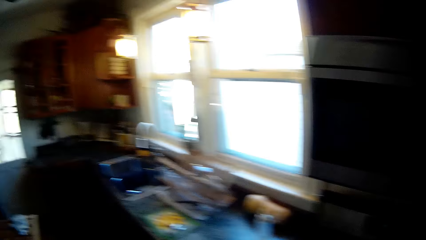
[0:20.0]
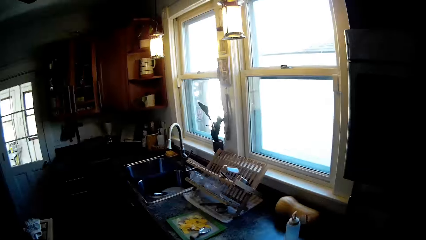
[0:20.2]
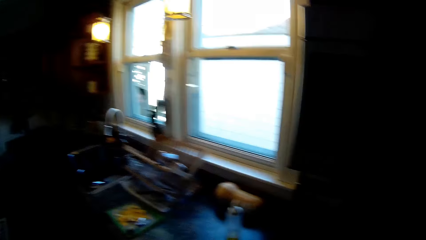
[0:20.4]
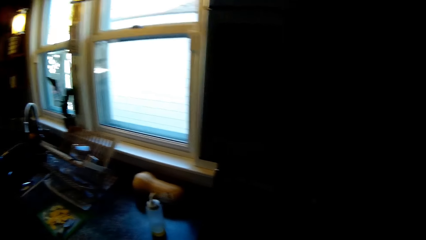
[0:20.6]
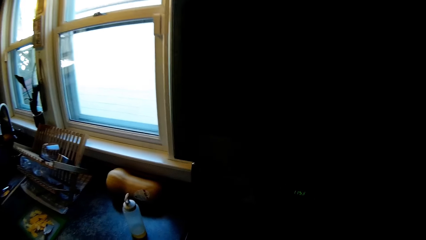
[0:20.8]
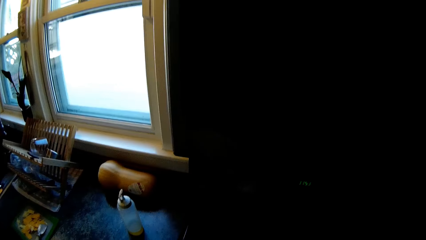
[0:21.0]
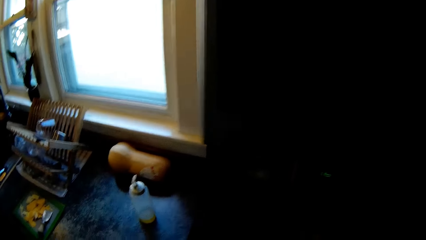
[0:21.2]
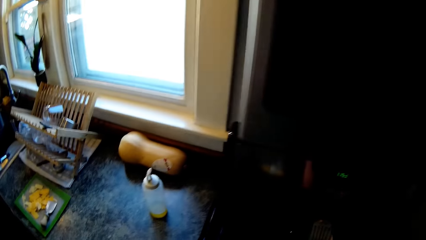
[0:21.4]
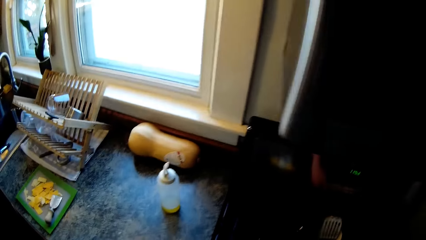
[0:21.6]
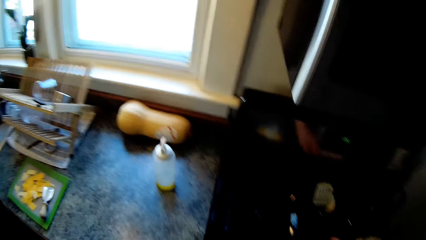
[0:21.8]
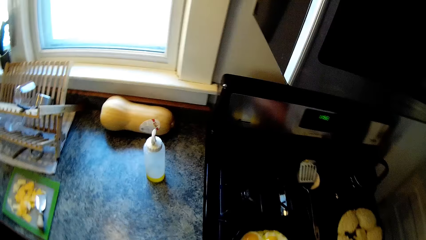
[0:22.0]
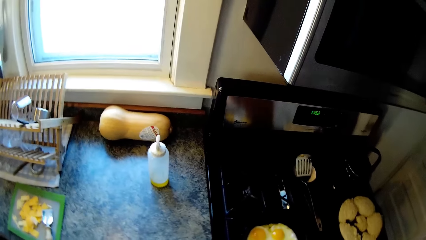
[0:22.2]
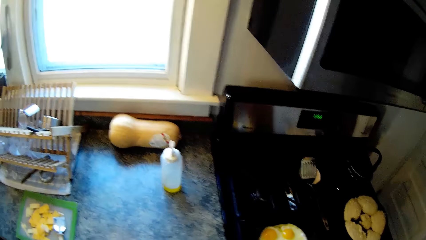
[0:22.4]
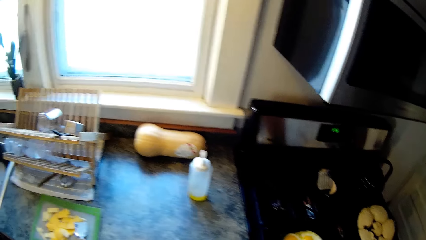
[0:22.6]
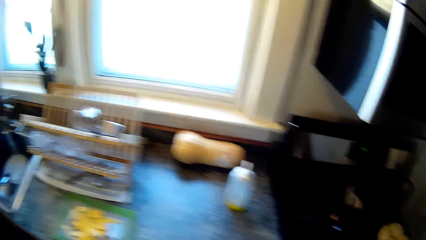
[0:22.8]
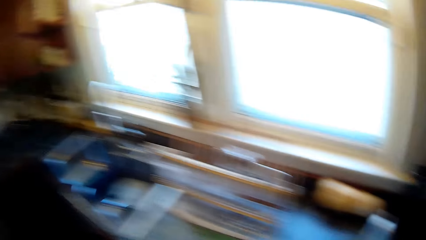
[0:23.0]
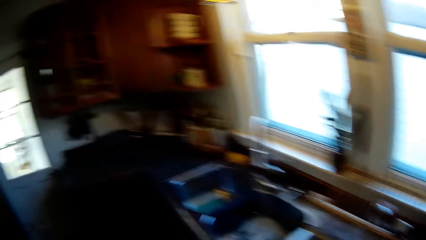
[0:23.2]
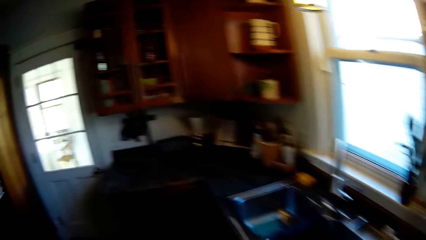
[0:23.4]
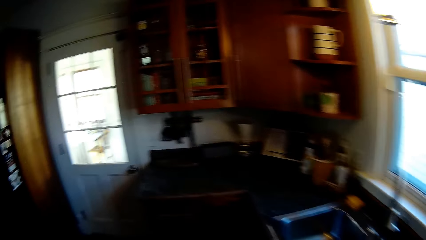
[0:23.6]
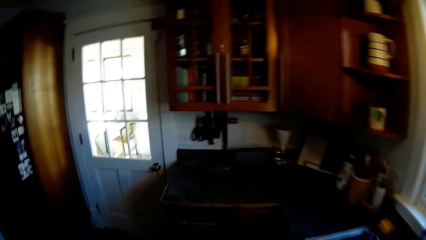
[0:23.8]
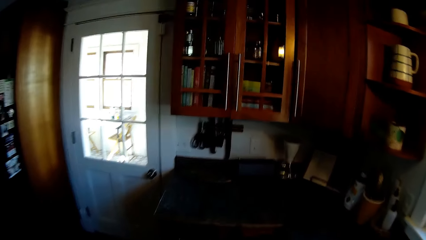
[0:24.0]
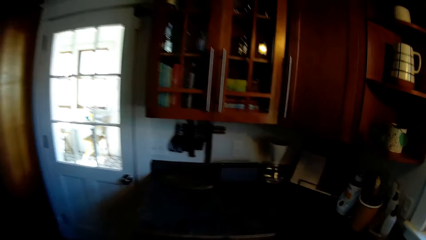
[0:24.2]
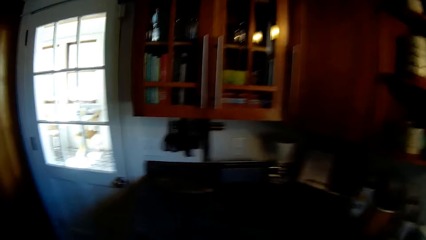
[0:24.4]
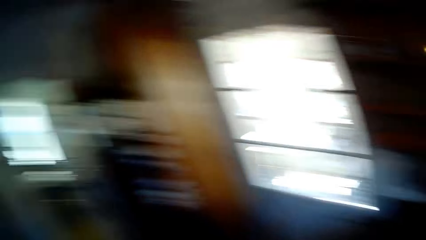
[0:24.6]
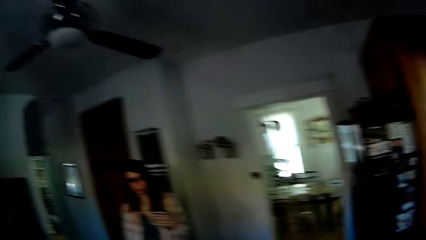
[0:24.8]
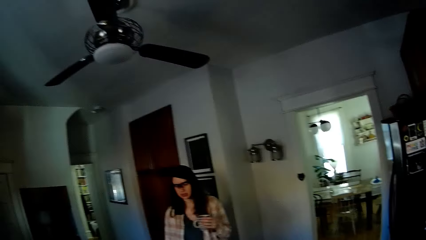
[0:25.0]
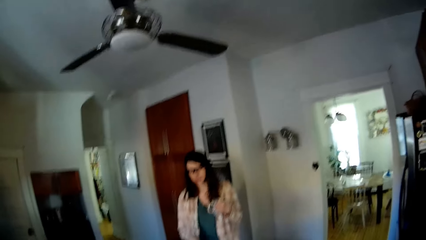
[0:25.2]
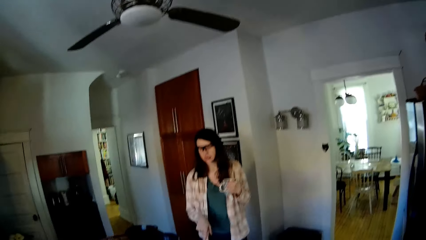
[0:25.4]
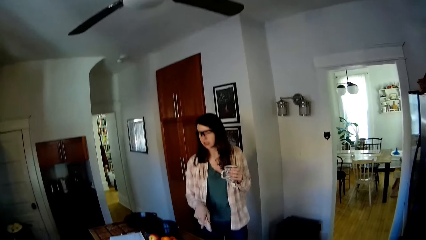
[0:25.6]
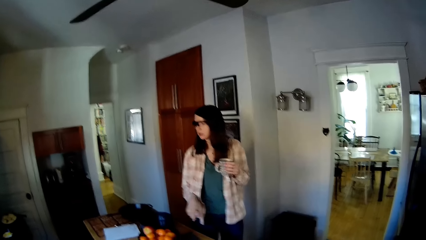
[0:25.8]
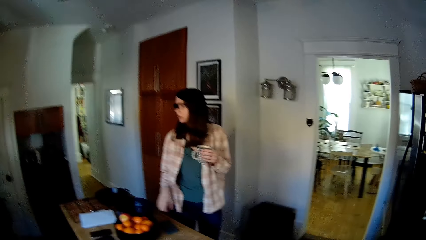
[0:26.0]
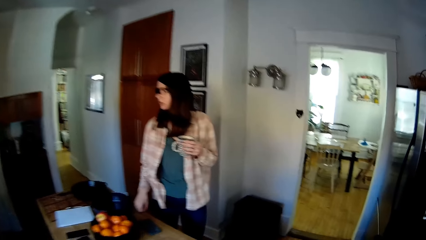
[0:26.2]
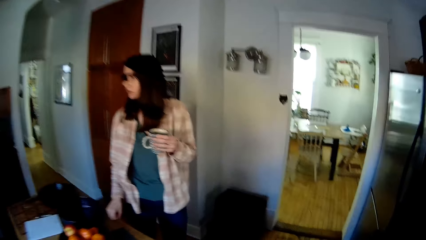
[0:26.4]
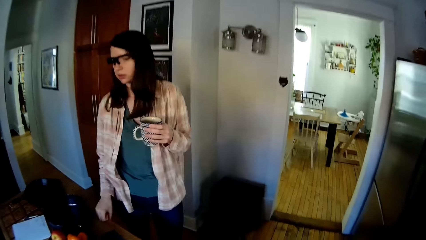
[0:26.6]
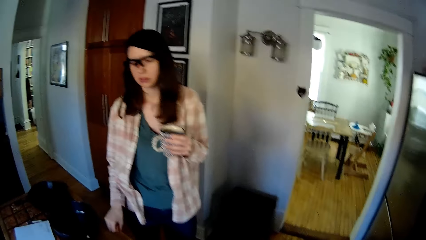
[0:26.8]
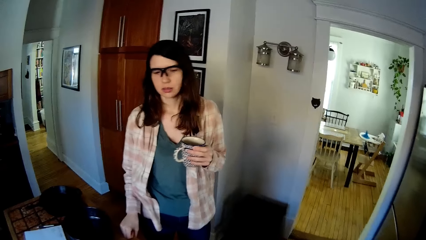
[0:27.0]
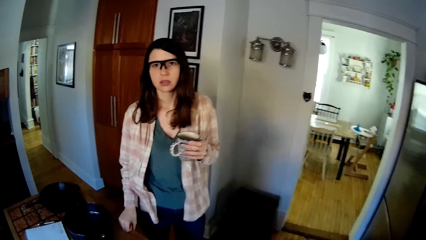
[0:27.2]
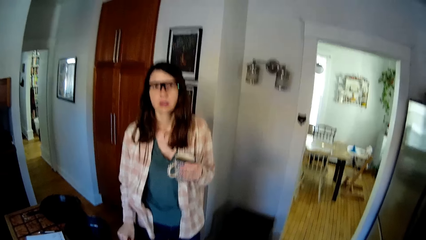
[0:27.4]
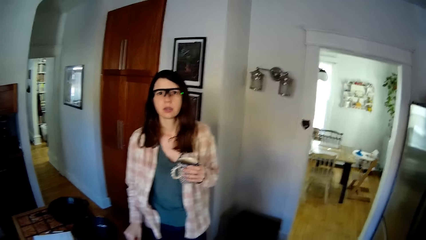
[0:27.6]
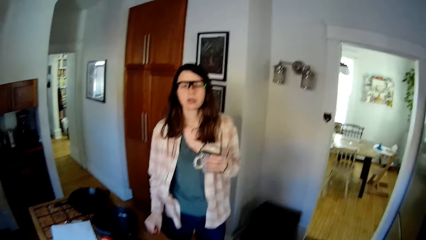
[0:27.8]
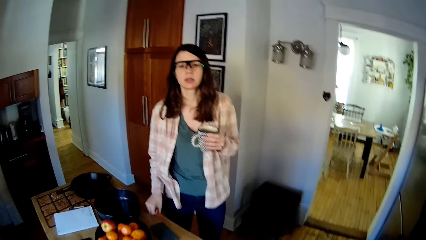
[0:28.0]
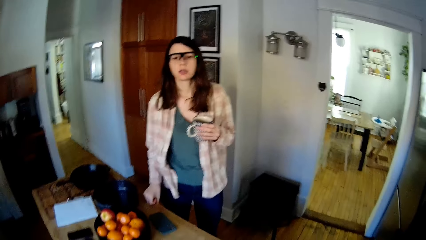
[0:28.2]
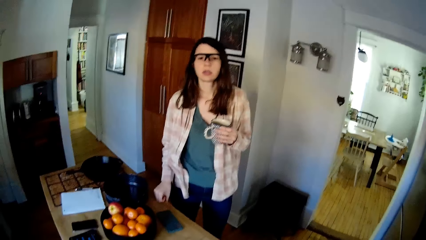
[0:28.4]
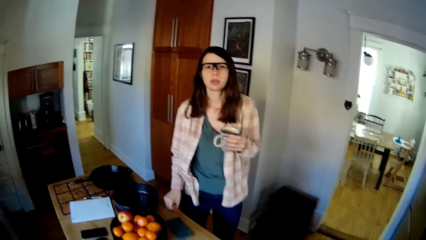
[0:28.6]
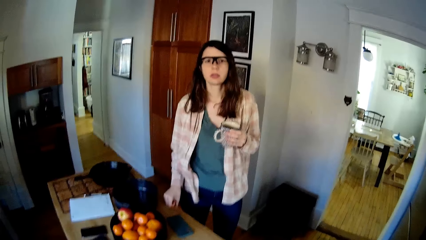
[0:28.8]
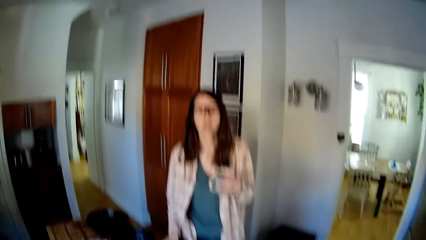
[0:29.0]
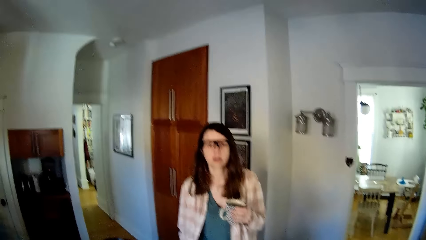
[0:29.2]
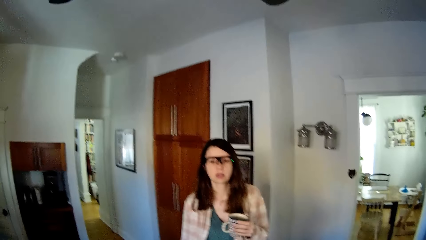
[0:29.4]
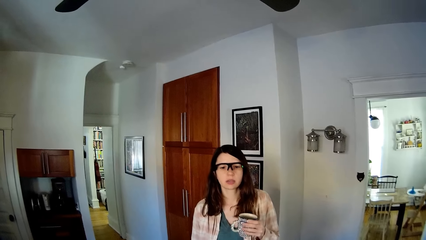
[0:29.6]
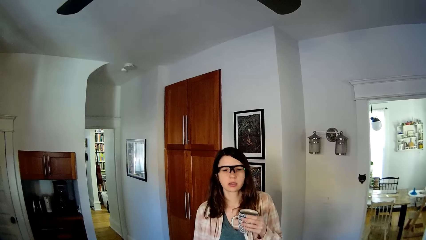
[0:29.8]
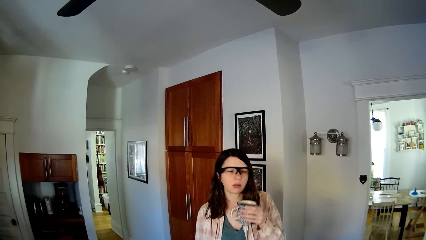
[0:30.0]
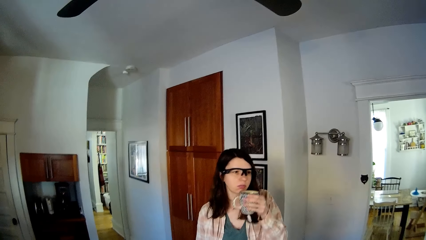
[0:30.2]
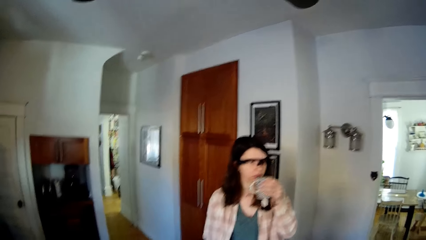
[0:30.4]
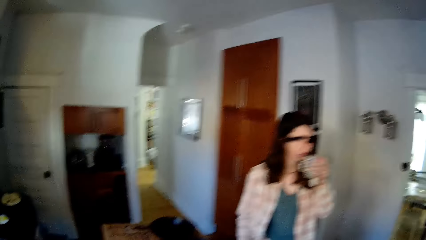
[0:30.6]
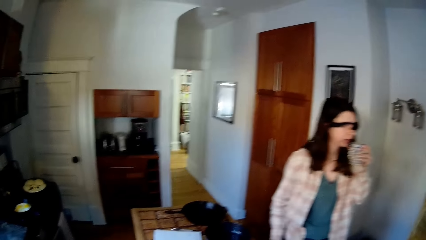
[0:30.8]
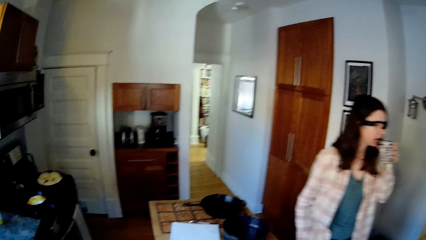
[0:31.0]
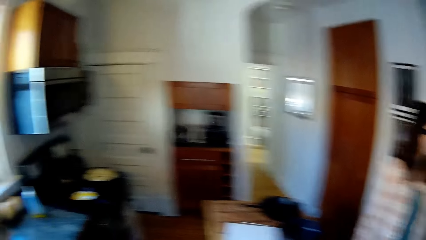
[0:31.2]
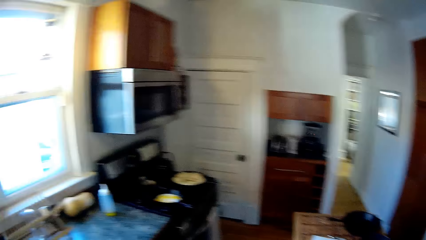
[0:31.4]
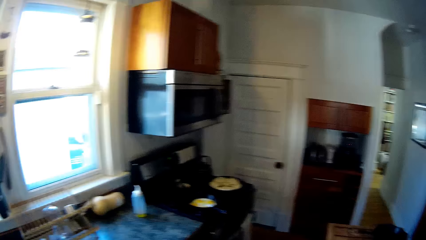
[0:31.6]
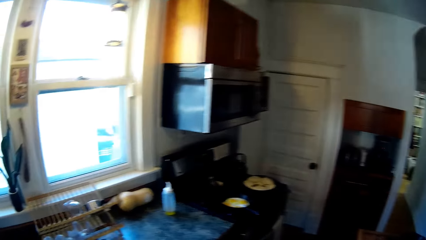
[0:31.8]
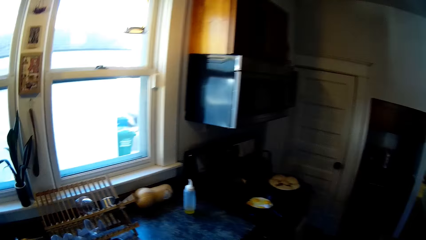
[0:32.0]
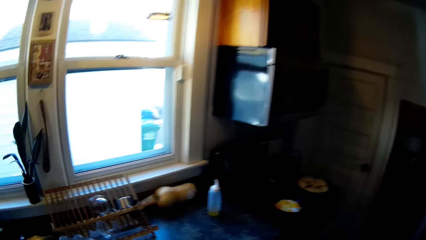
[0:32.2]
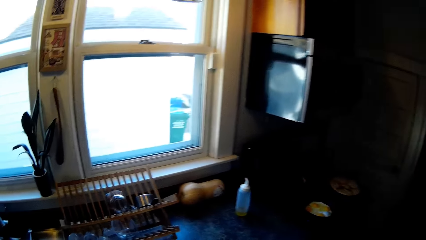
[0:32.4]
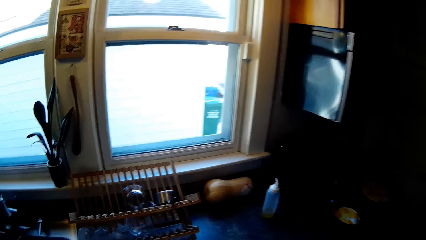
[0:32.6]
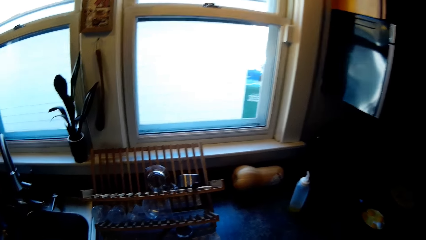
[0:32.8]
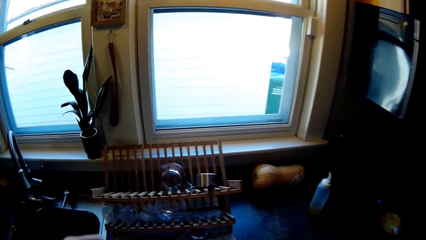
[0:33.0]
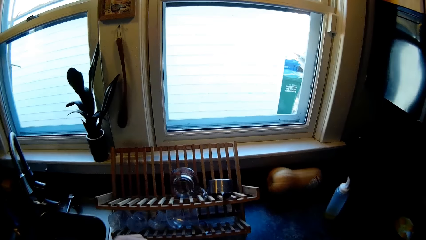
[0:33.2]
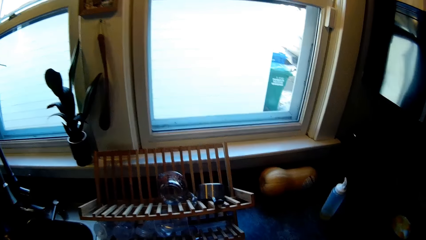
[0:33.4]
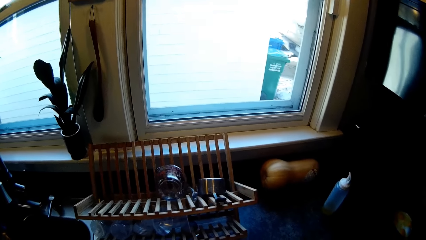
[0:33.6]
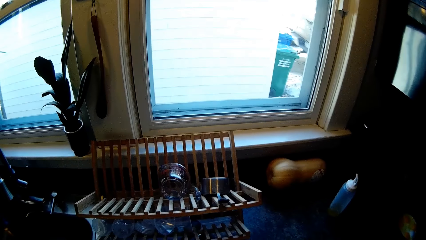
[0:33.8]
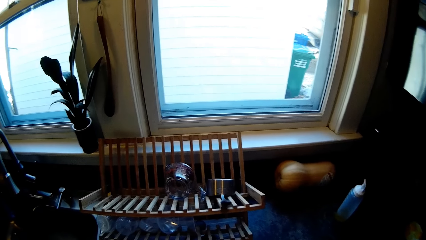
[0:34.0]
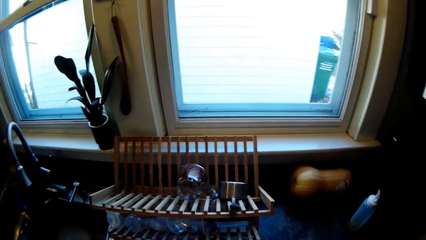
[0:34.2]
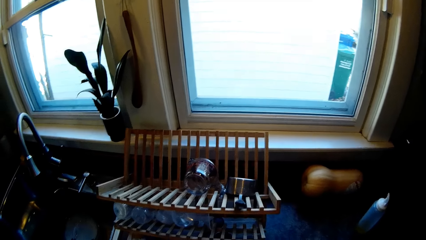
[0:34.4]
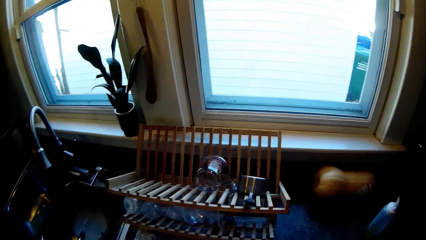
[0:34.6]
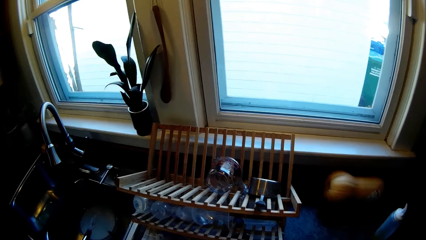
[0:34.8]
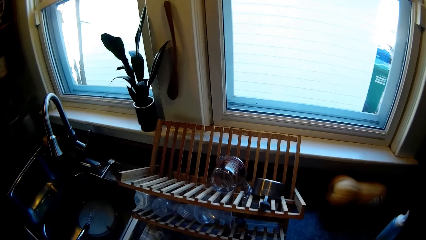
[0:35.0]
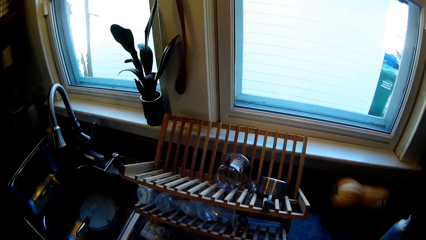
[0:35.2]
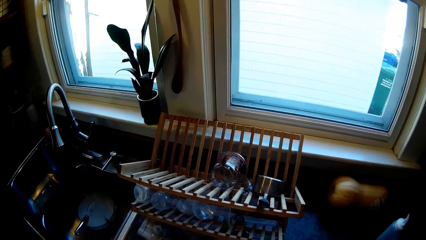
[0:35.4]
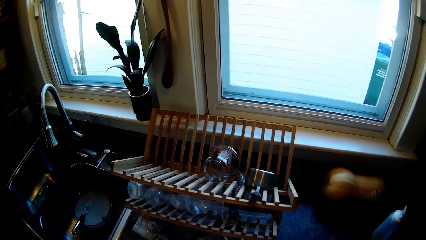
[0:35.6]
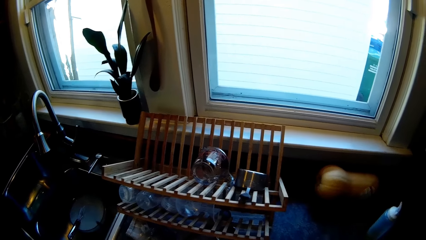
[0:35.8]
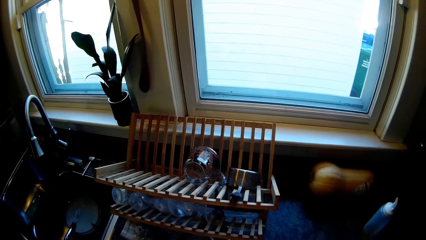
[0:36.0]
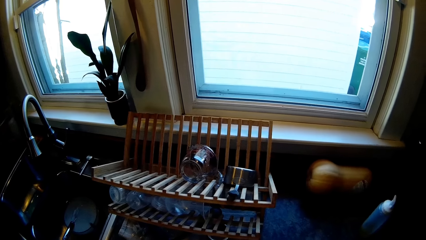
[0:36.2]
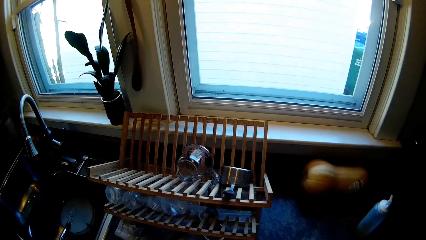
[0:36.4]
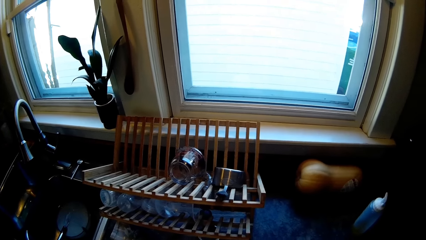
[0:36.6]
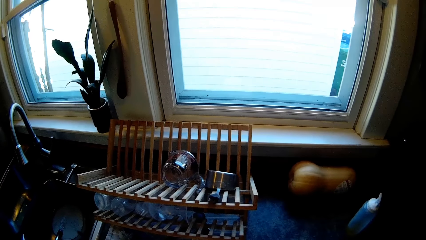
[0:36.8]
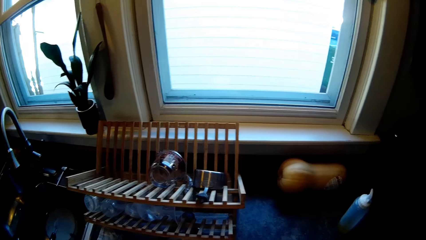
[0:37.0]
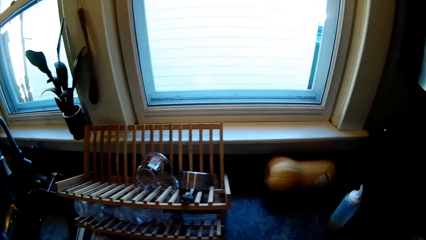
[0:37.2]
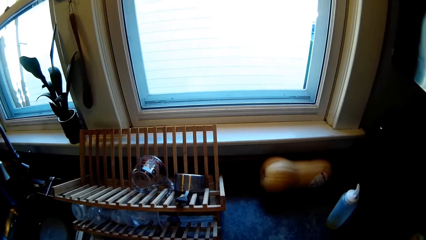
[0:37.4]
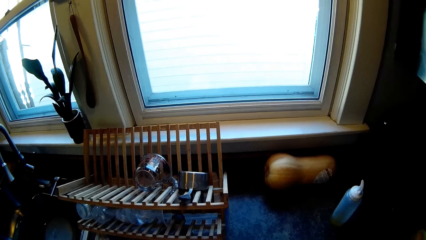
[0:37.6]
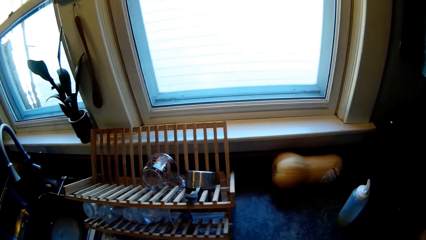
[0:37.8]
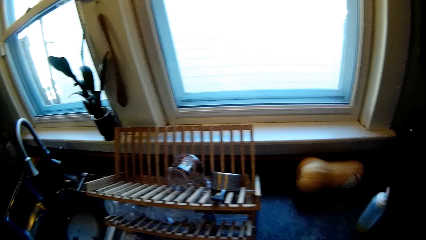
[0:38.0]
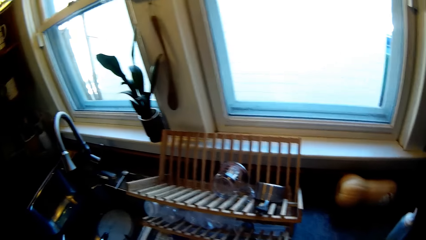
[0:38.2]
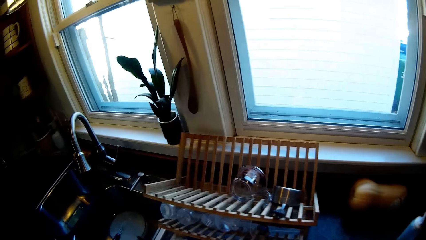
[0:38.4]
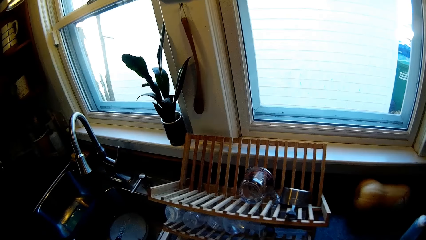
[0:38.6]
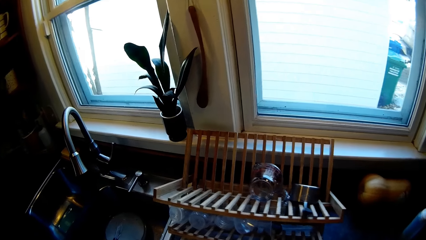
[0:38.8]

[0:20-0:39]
The camera wearer drops the pancake turner on the cooker with his right hand. A woman converses with the camera wearer in the kitchen. The woman holds a cup. The woman raises the cup to her mouth with her right hand and drinks.
